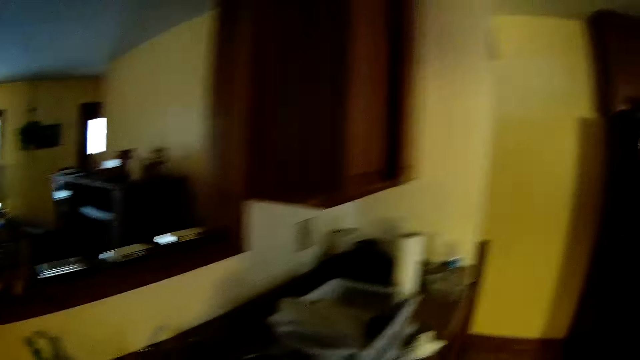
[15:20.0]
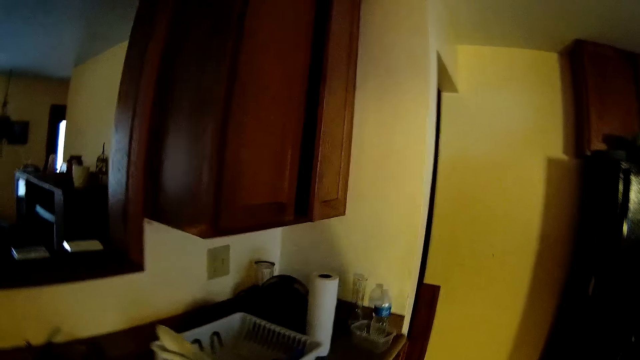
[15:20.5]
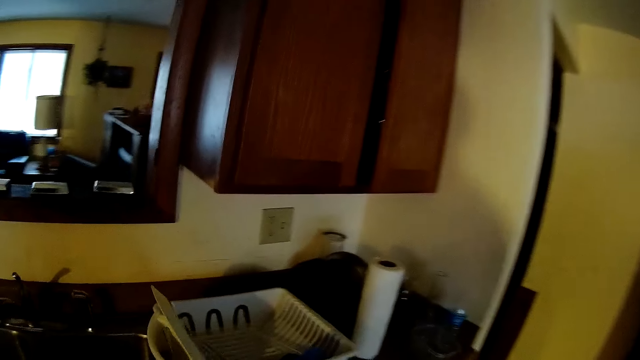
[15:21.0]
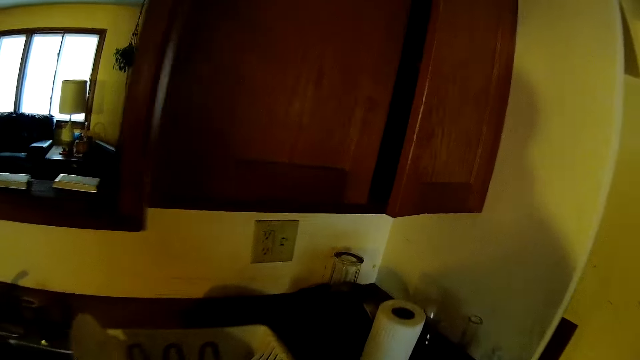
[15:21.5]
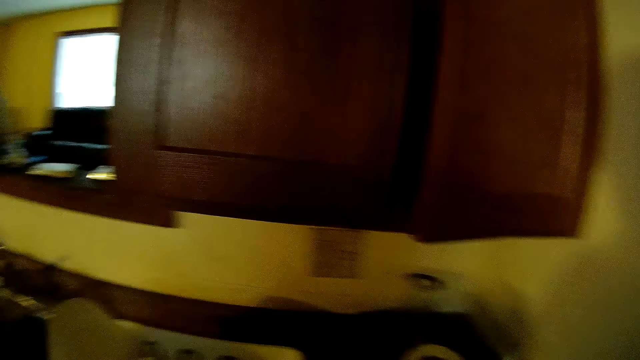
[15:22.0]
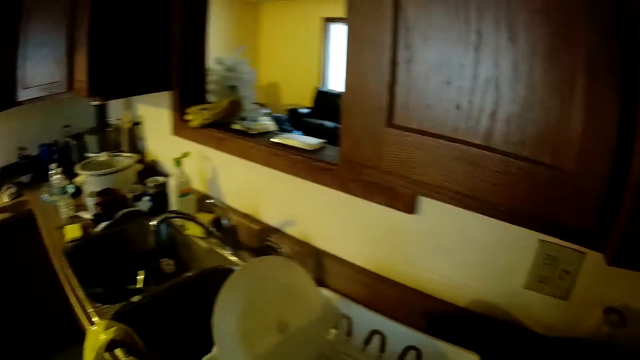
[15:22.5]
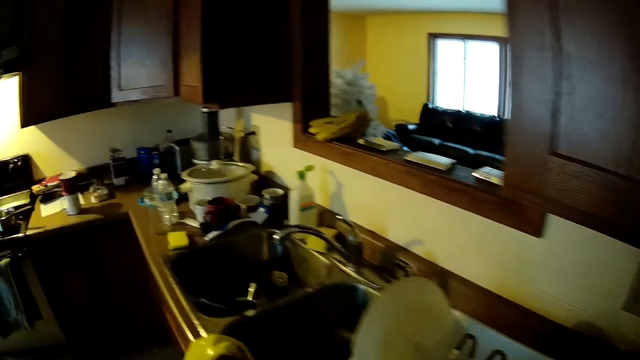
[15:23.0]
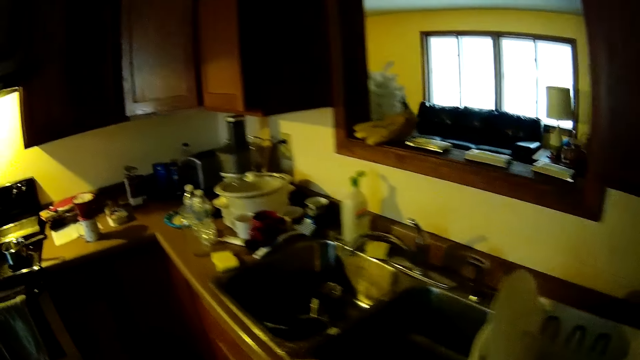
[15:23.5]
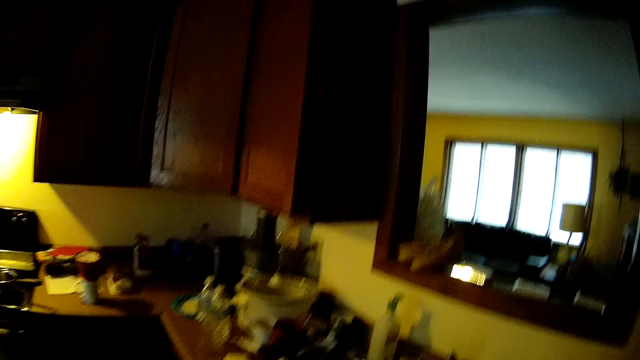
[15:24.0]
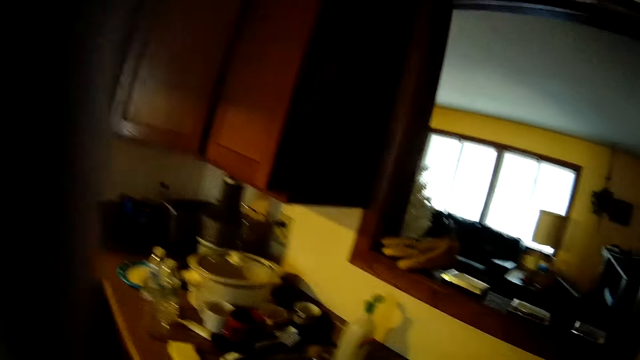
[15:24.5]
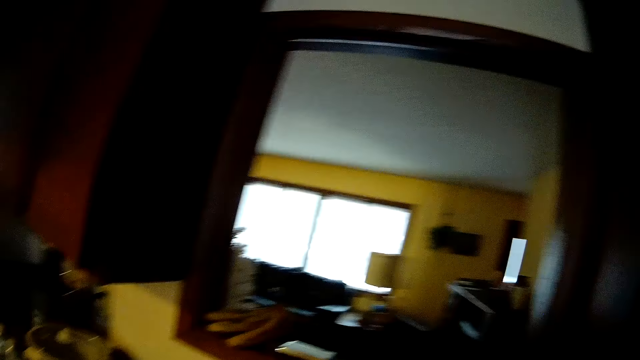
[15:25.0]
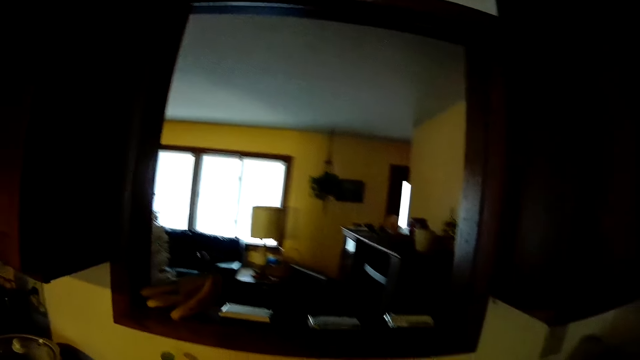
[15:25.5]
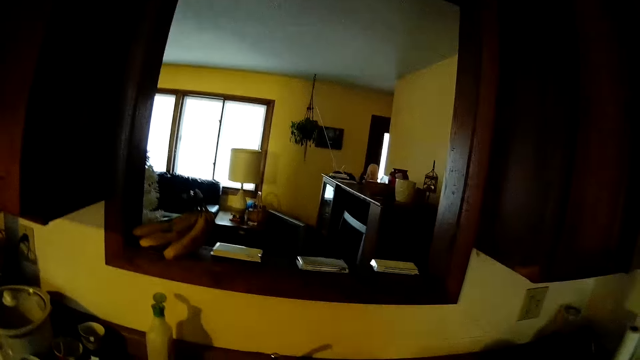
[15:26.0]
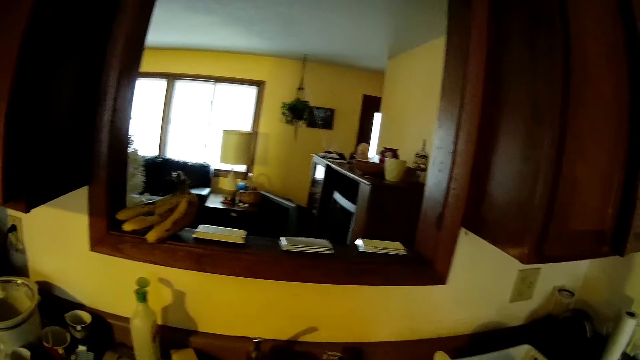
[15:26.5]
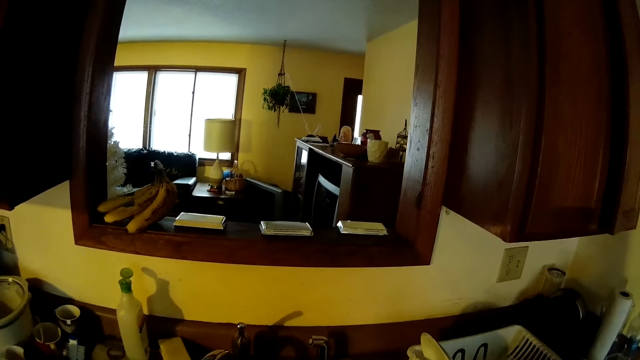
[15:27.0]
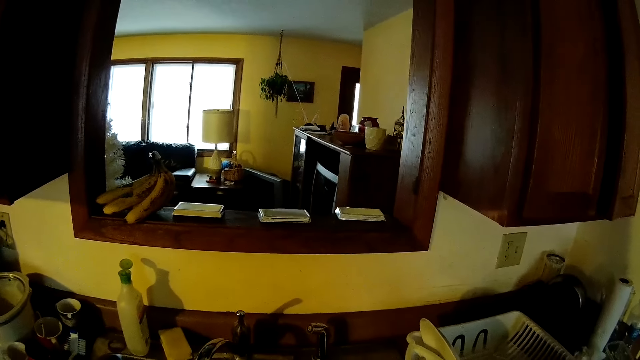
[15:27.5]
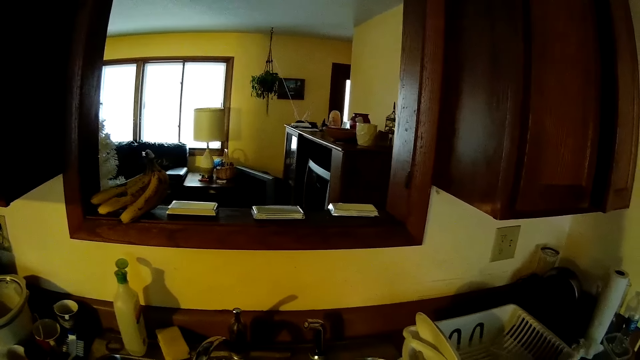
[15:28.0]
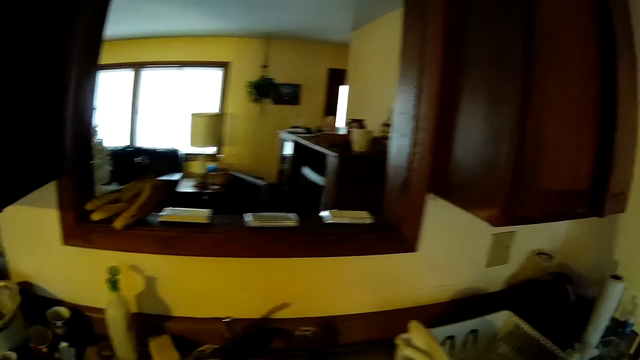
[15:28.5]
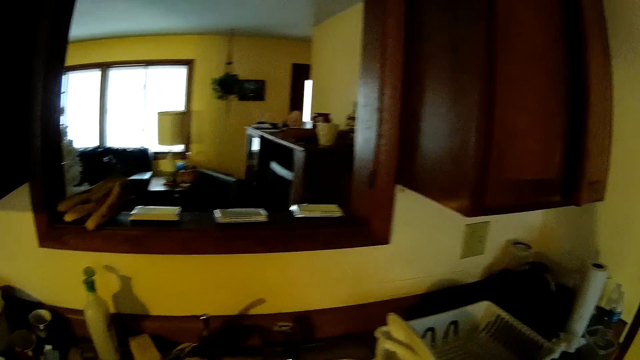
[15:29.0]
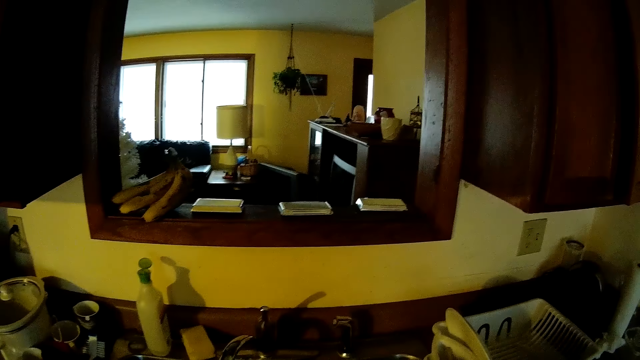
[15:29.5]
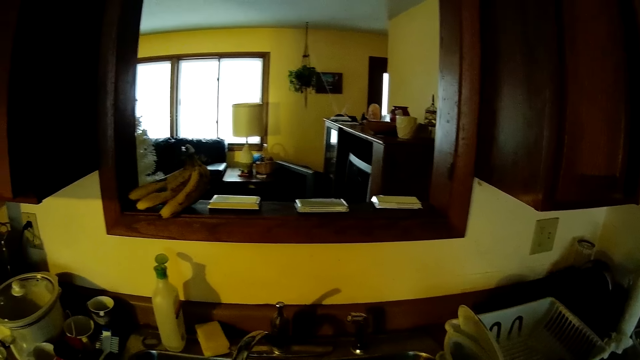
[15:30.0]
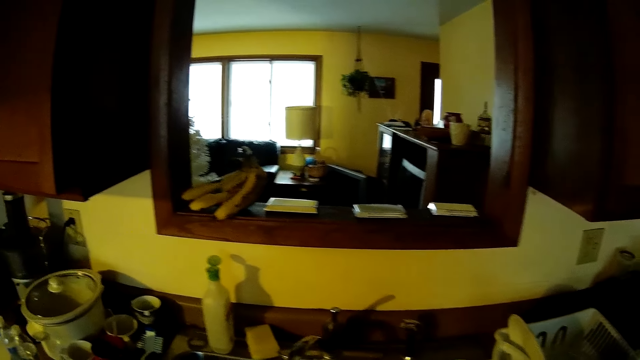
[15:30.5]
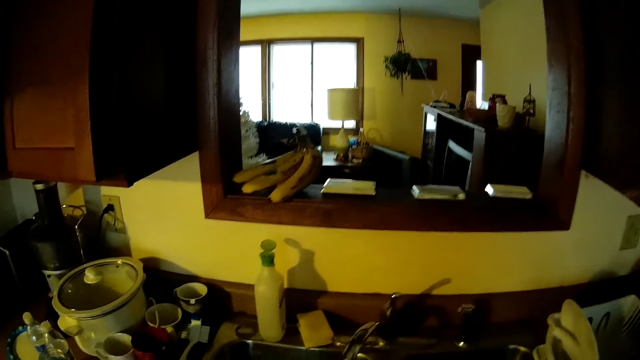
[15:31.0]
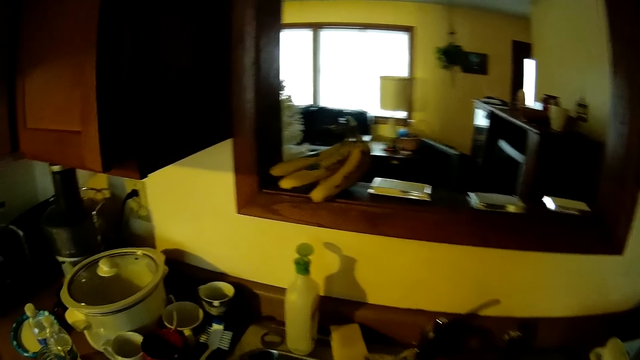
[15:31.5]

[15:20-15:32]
The camera wearer adjusts the camera. They look around the room.

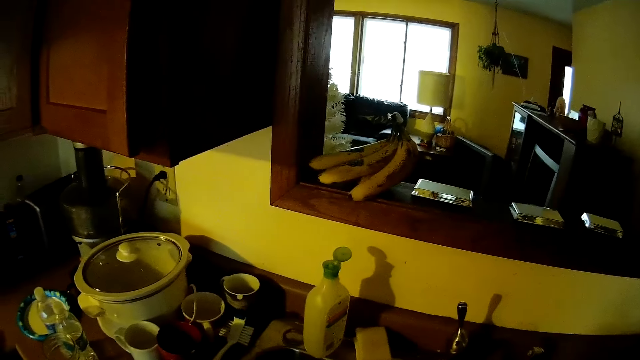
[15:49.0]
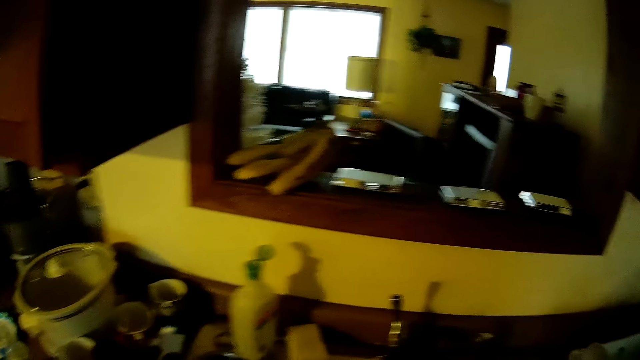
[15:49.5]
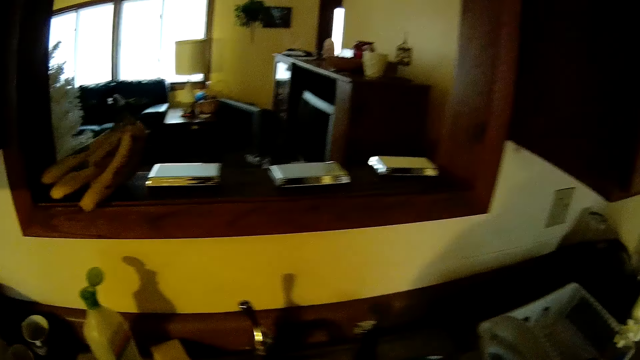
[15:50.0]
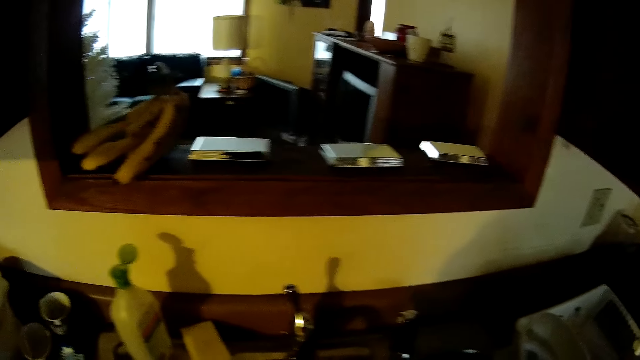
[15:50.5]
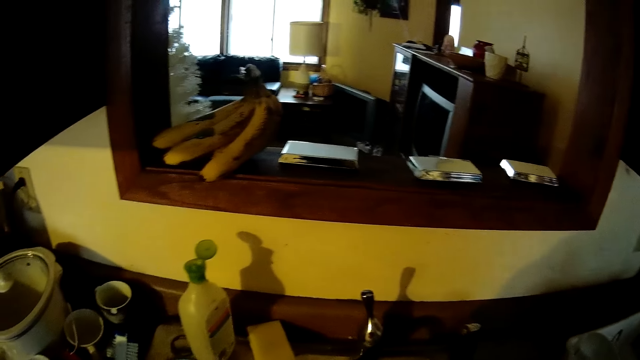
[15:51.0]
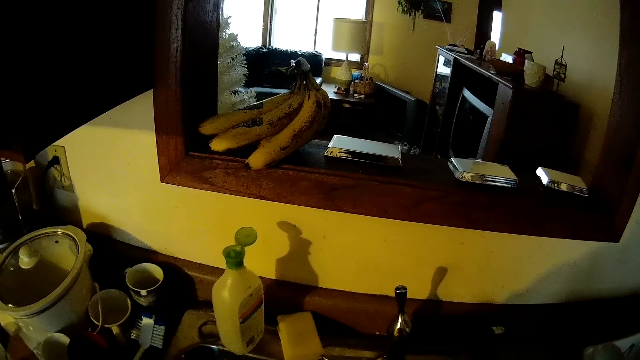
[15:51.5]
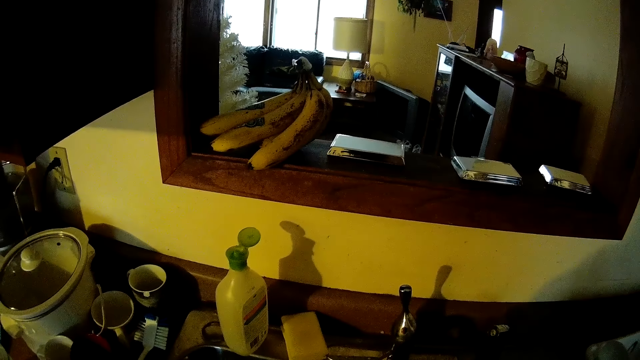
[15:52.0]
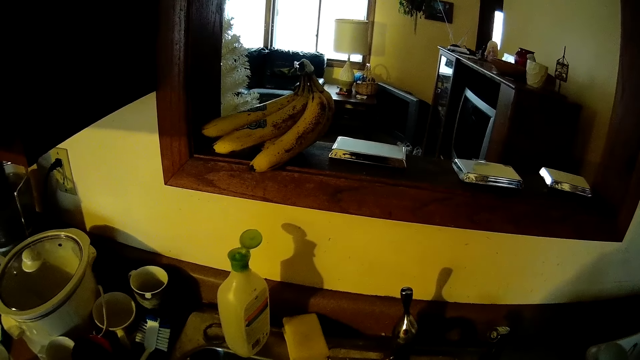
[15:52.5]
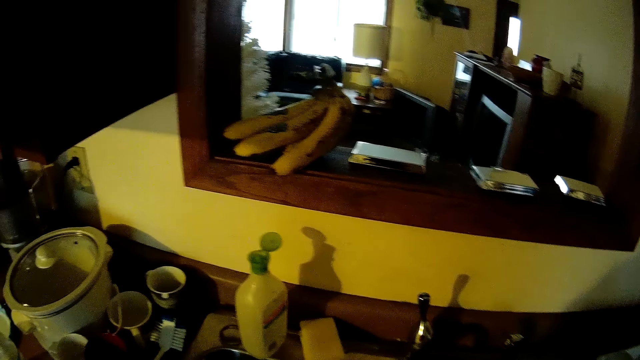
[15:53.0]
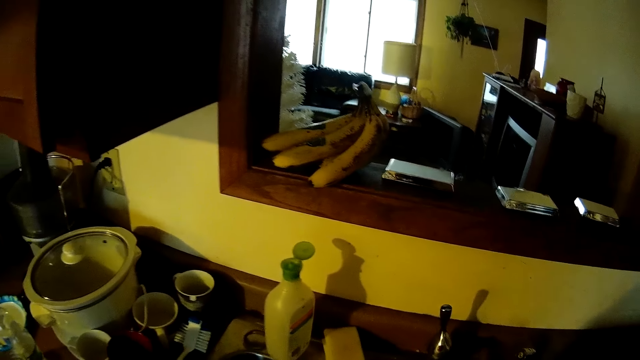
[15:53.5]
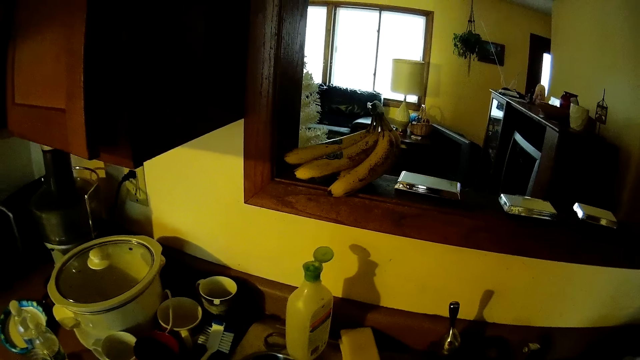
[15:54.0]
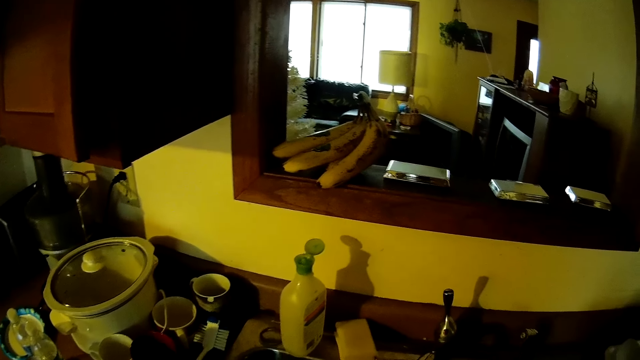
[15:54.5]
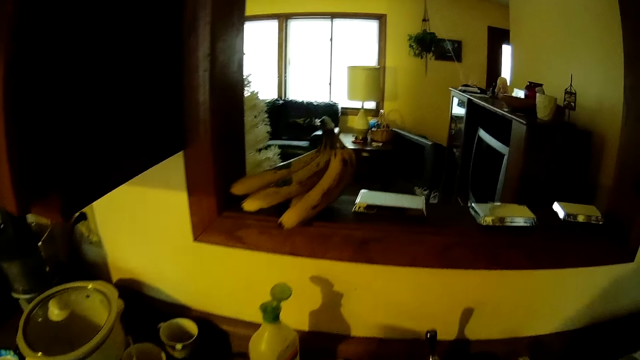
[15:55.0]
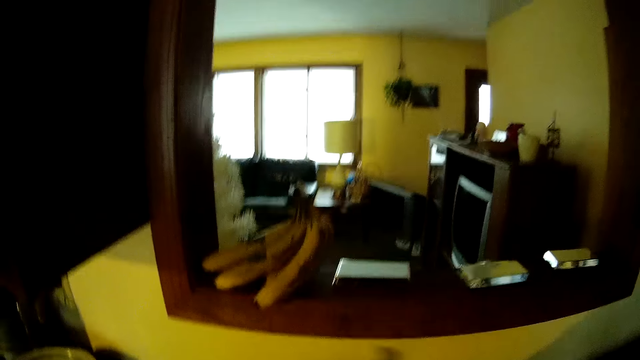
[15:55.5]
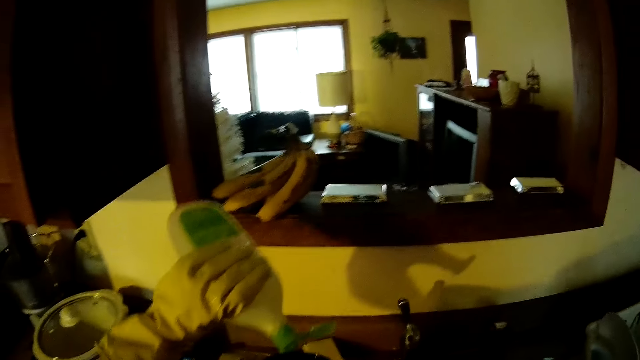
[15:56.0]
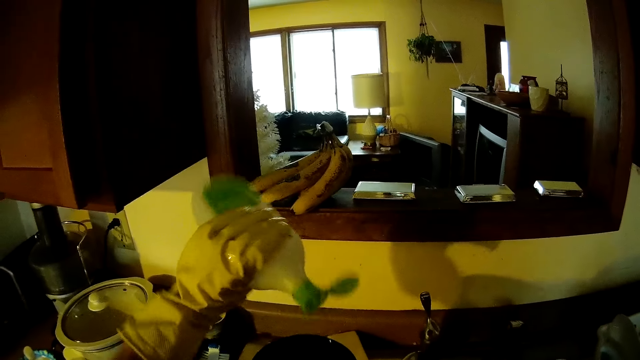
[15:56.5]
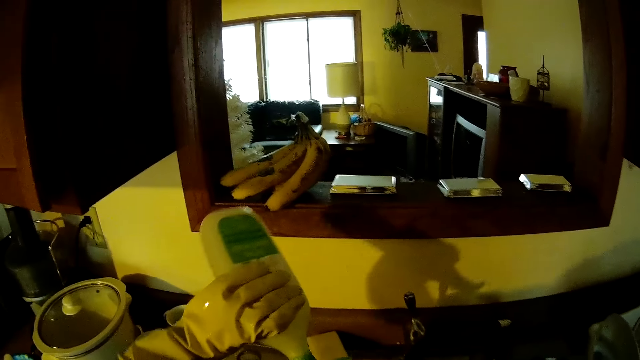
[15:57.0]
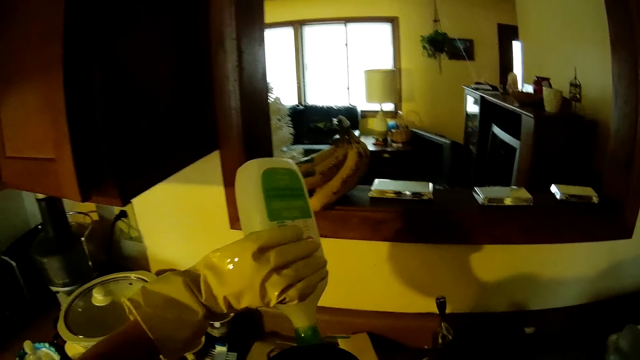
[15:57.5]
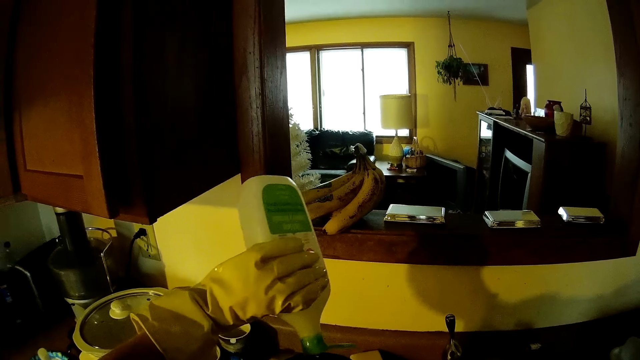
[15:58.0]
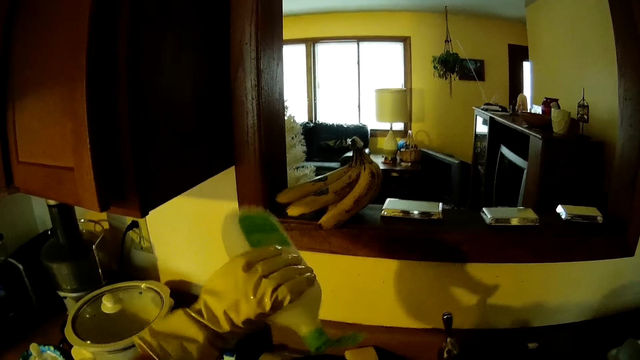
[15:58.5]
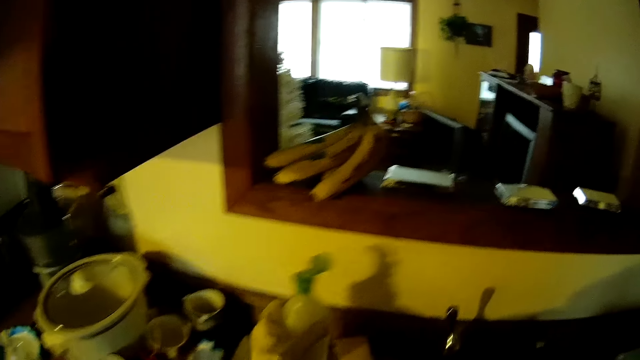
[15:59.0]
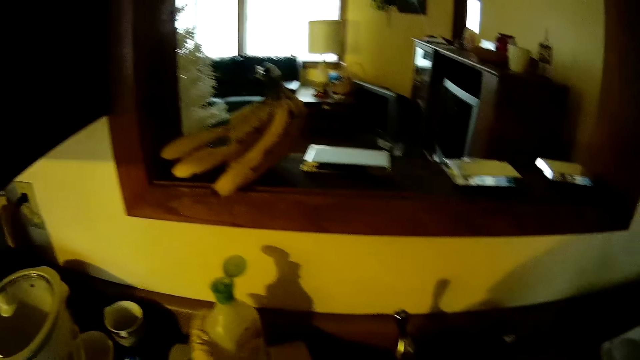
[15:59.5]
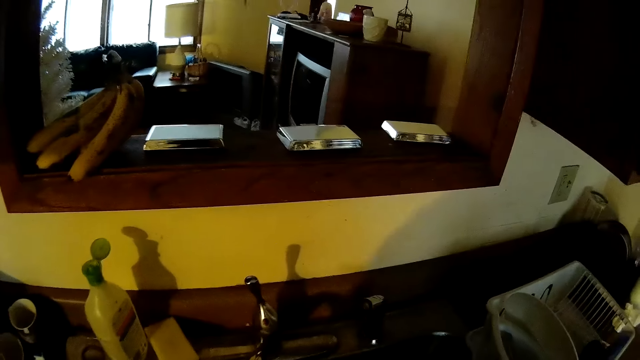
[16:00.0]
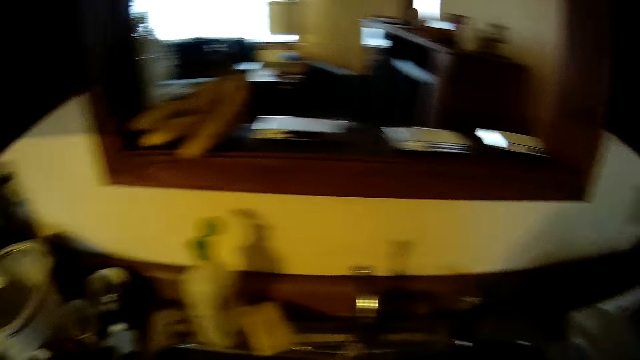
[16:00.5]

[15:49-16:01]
The camera wearer washes the dish in the sink. He picks up the bottle of soap from the sink with his left hand. He pours the soap on the dish. He drops the bottle of soap on the sink. He washes the dish in the sink.
